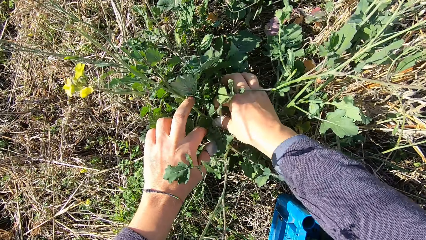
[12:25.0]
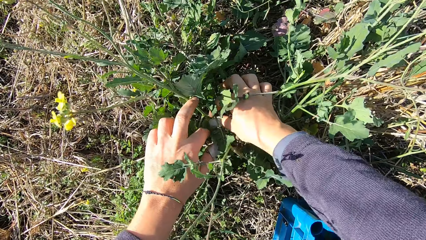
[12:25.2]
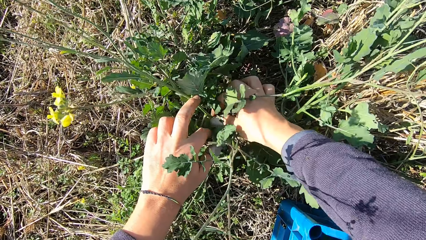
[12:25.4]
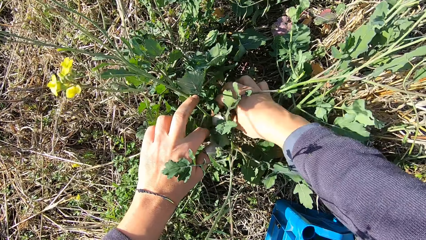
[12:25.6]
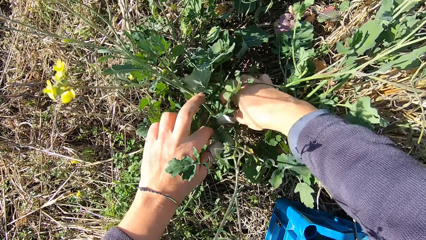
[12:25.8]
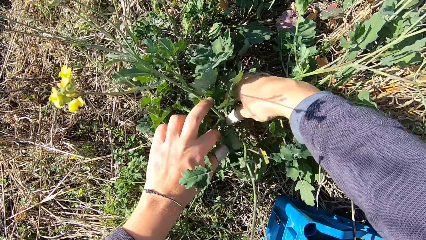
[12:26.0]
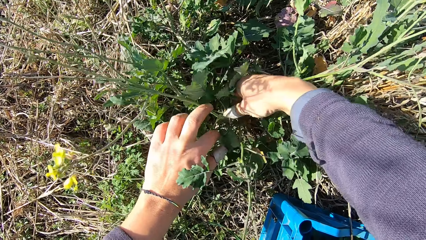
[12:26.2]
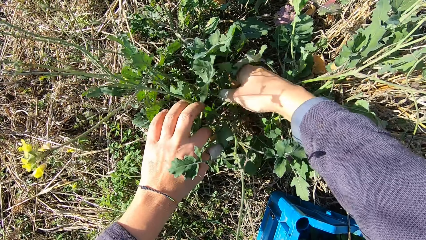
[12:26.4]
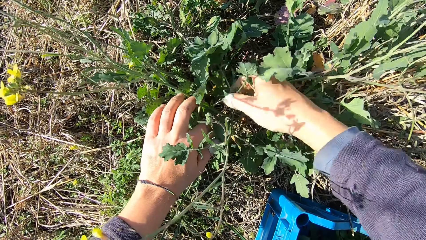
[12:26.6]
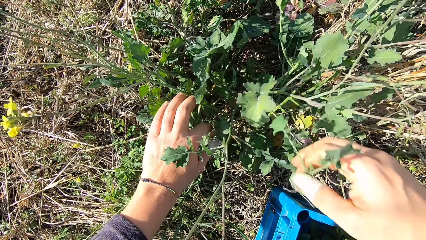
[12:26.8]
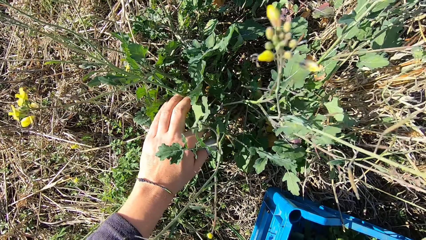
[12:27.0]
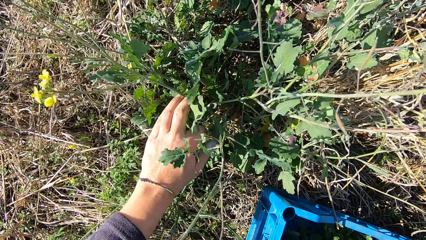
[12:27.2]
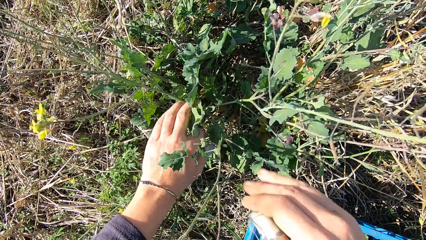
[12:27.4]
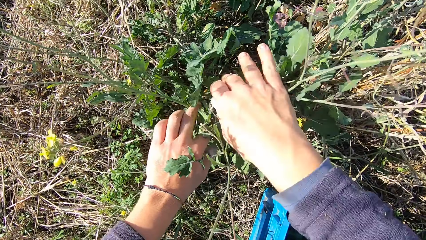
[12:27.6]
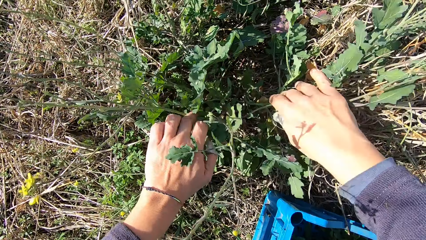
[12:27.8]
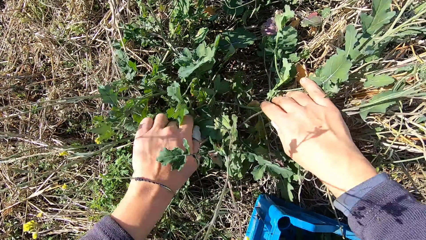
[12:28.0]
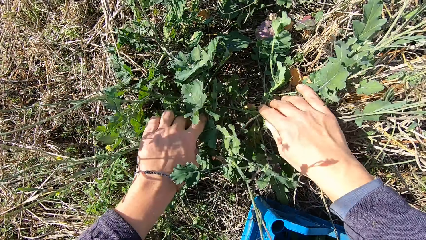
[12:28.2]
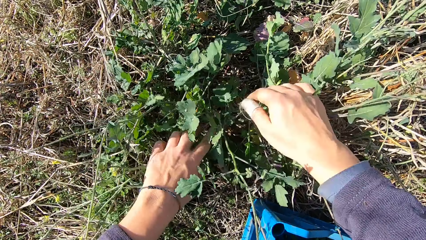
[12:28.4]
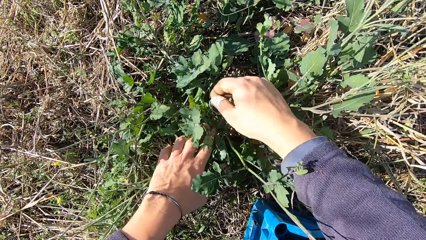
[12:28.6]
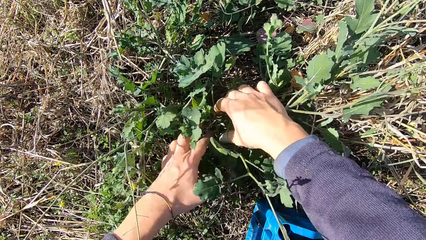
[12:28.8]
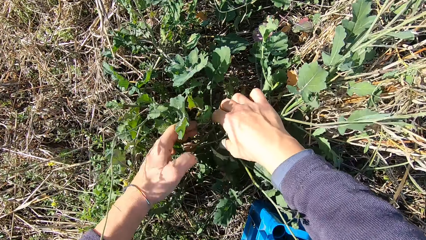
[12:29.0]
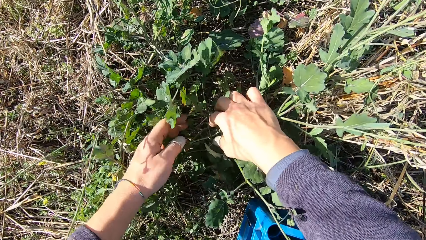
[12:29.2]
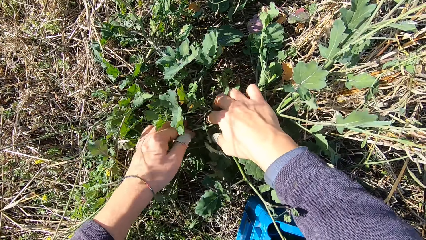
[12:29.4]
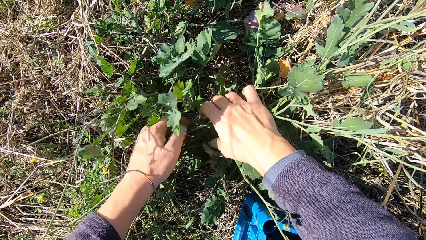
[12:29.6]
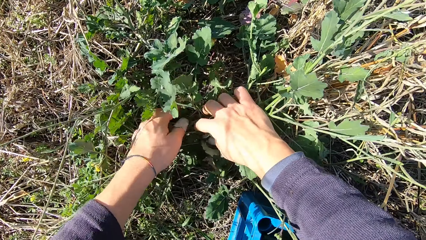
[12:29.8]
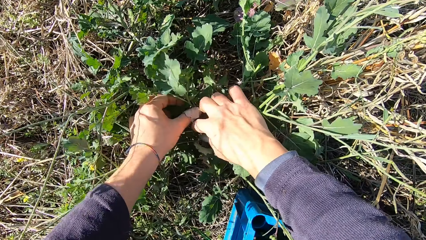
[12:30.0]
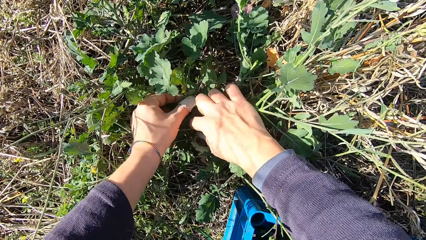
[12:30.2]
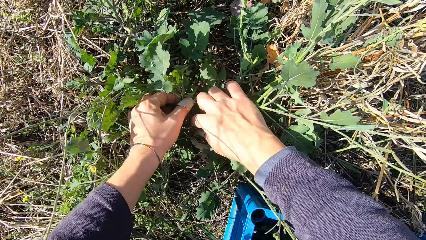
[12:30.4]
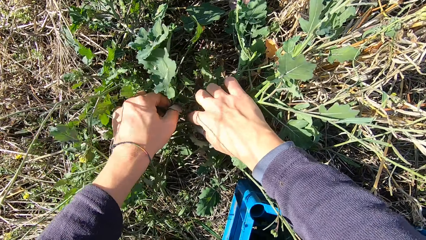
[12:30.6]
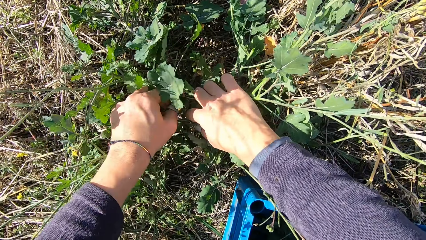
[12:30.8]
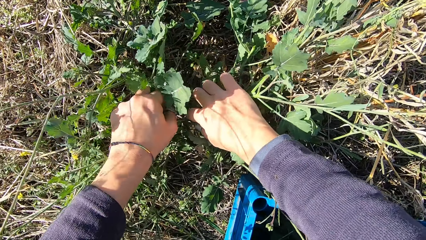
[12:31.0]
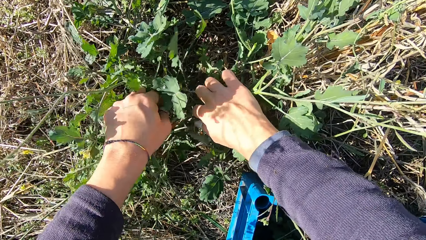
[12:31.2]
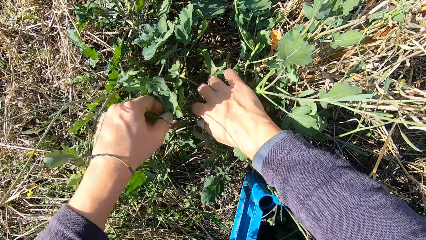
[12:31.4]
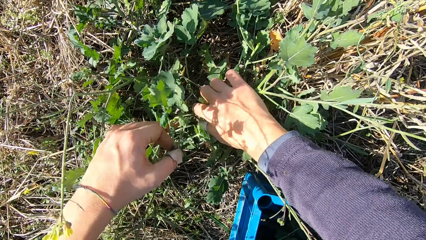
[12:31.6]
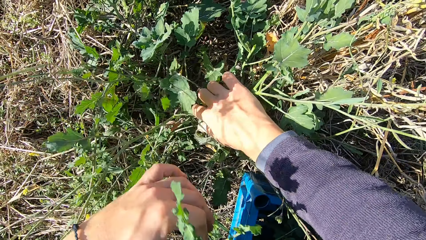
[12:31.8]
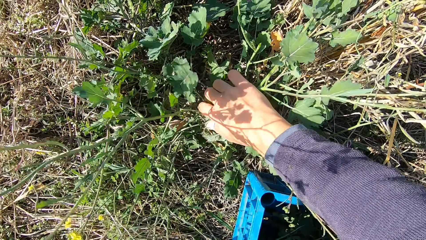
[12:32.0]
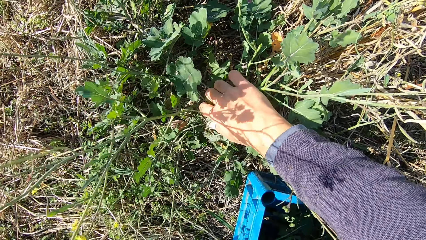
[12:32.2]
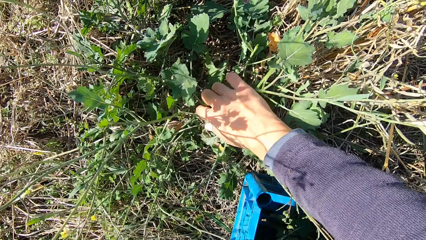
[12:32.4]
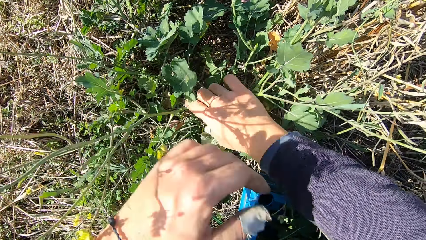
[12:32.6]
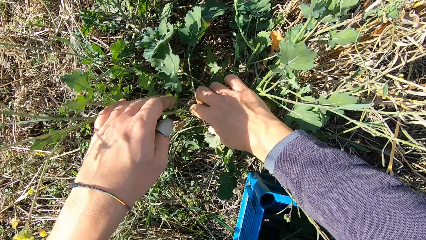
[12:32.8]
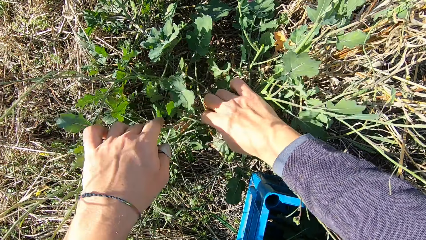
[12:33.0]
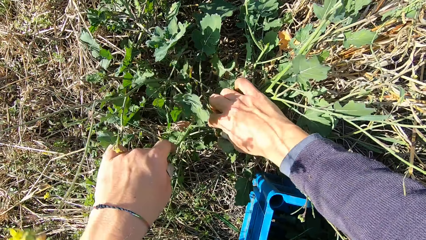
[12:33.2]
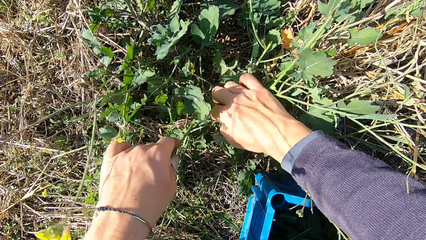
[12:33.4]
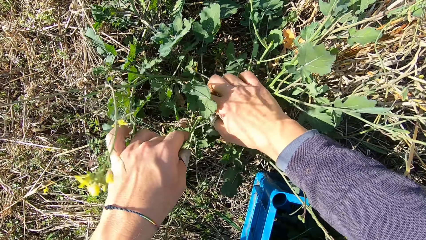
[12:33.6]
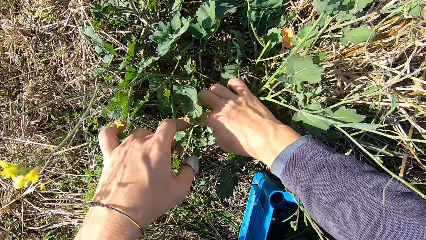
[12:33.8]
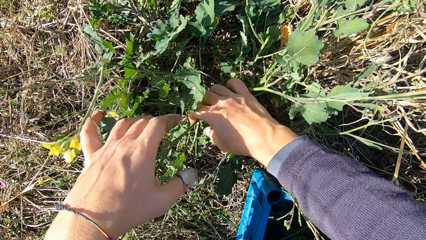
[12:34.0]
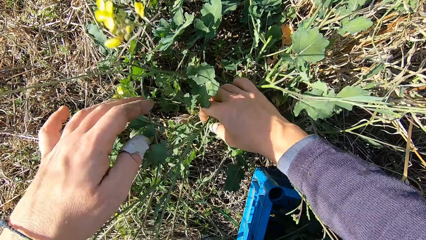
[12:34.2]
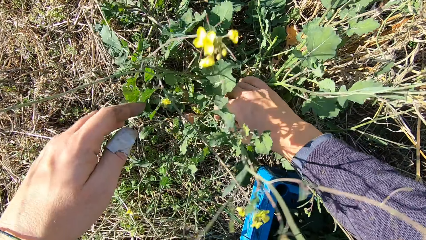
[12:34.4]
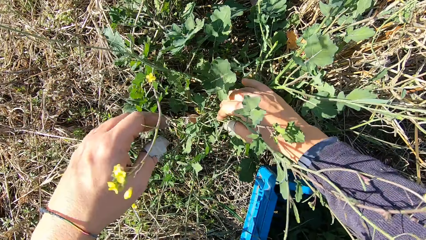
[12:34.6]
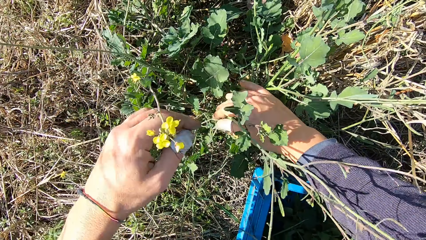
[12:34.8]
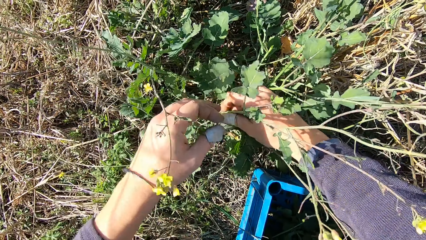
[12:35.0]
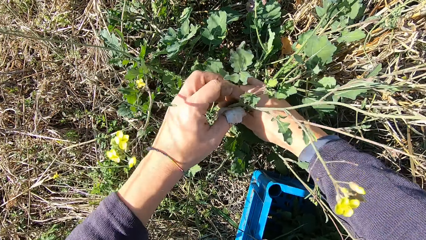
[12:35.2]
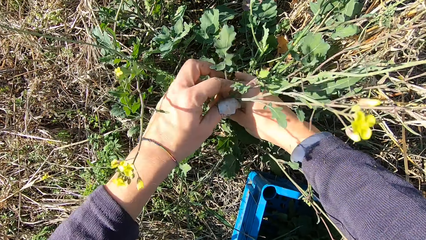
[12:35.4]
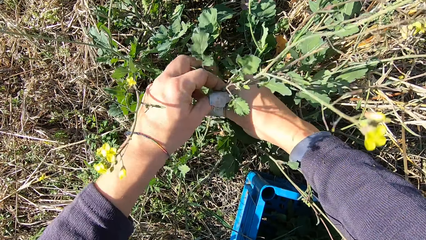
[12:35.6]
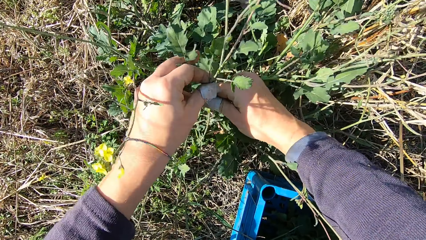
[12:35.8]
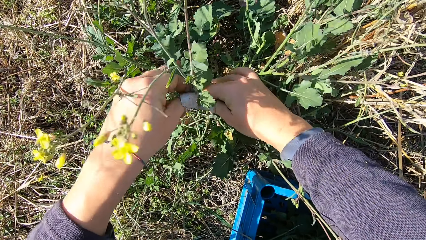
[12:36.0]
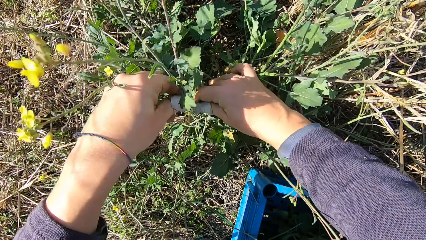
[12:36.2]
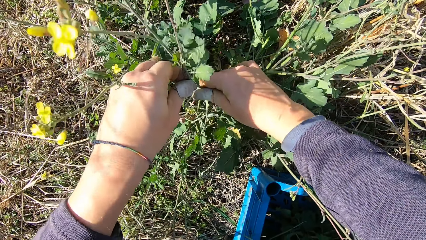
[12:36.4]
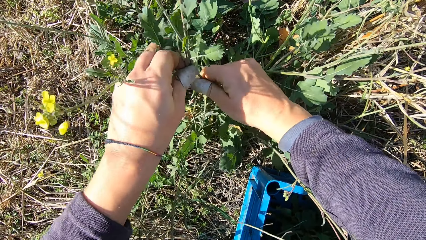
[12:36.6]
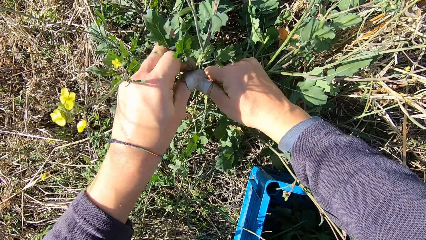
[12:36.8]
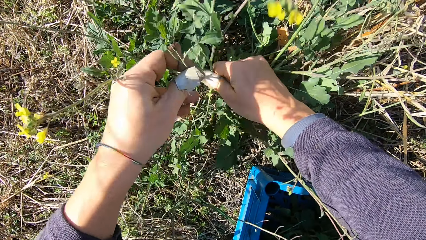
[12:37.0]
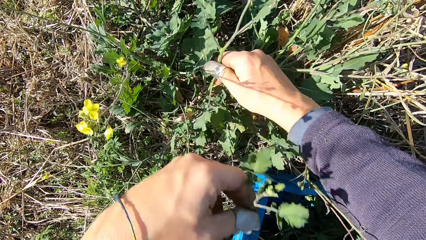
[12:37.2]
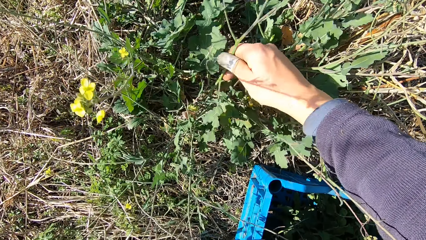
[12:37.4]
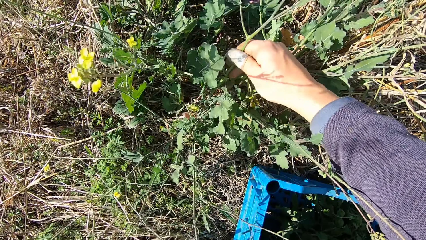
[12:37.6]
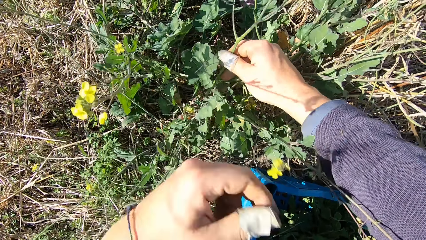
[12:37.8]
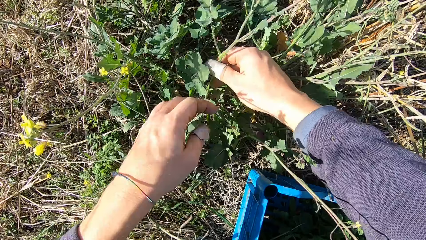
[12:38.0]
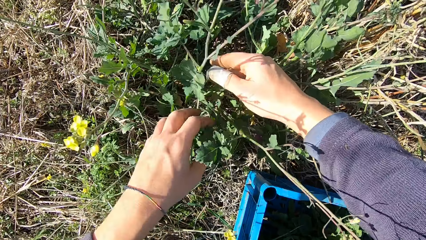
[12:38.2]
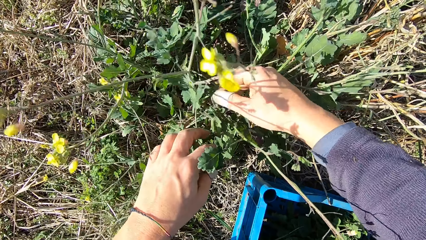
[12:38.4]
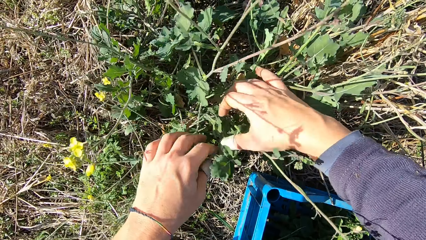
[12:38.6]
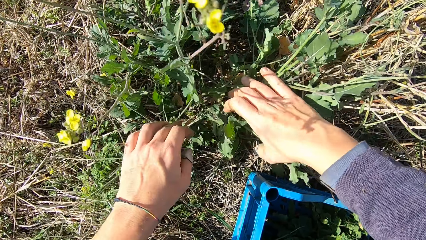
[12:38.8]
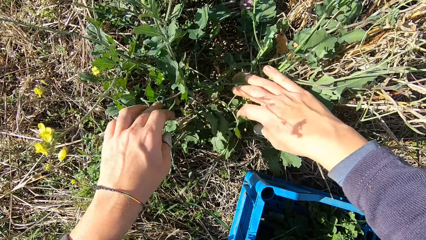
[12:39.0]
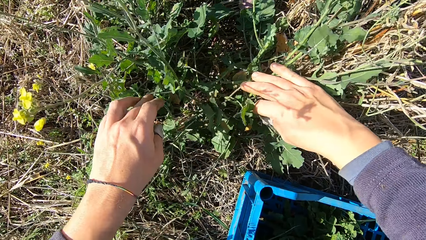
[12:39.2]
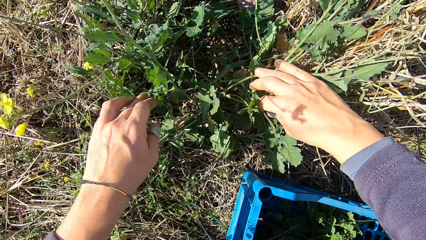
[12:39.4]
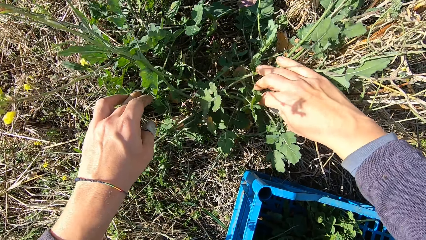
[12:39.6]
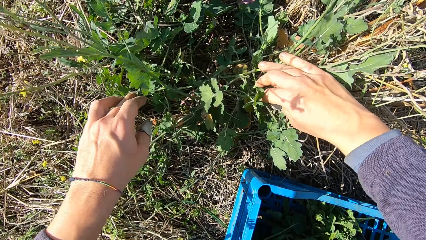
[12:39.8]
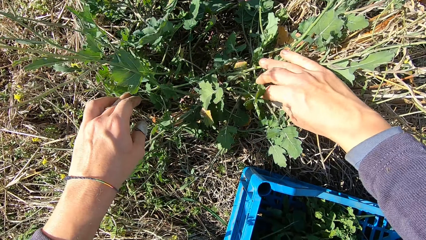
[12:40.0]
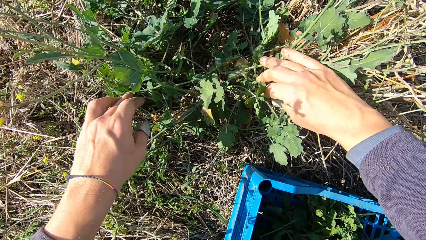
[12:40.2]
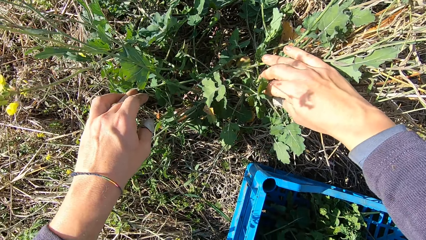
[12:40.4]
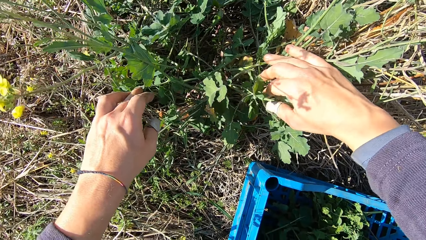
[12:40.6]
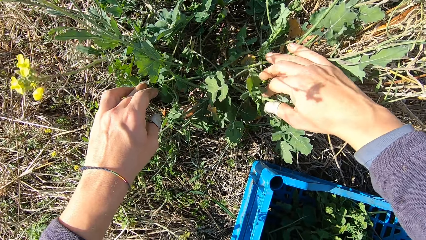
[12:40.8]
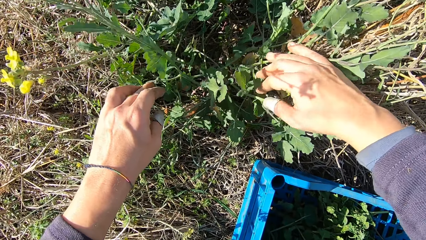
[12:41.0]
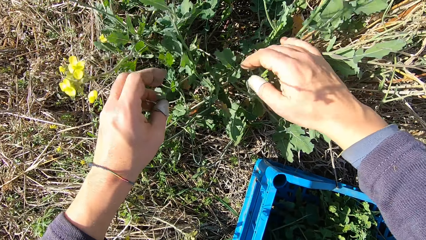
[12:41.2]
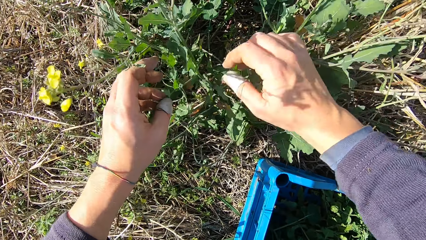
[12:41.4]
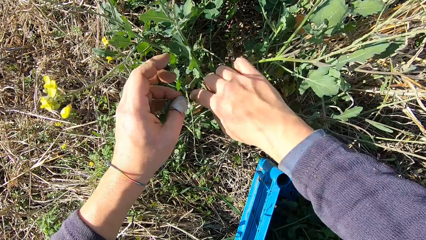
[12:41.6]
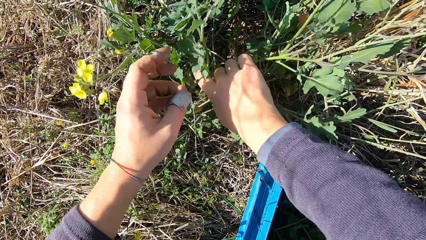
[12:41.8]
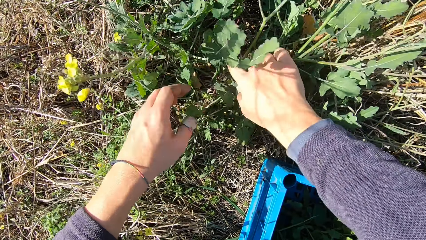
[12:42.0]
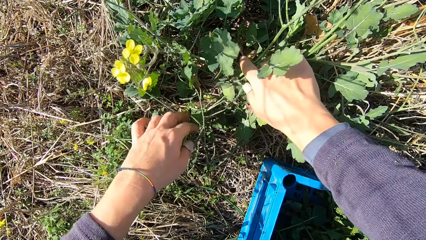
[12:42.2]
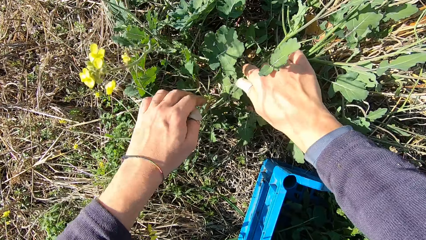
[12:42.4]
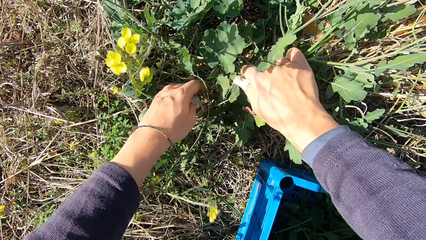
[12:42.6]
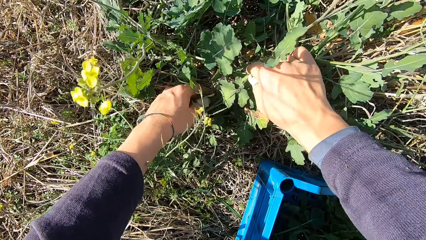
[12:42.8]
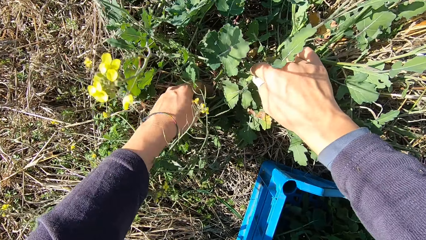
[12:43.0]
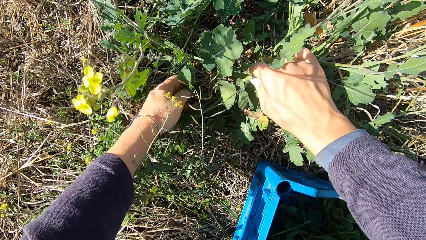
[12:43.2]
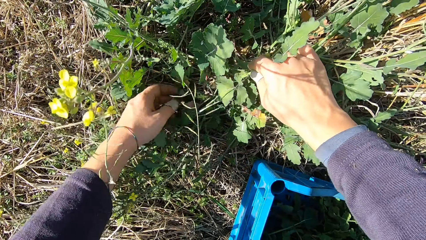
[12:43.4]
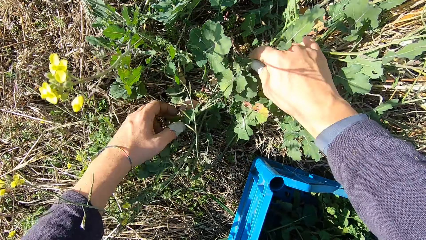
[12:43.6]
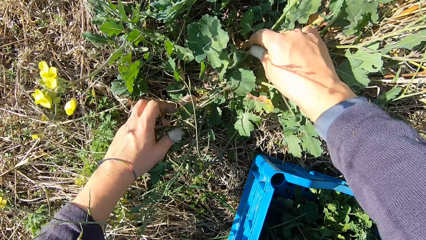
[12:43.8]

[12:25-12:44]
The camera wearer cuts a stem from the plant with his hand. He picks a dandelion plant. He drops the stem in the basket. He handles the dandelion plant. He cuts a stem from the plant with his hand. He picks the dandelion plant. He drops the stem in the basket. He handles the dandelion plant. He cuts a stem from the plant with his hand. He picks the dandelion plant. He drops the stem in the basket. He handles the dandelion plant.
